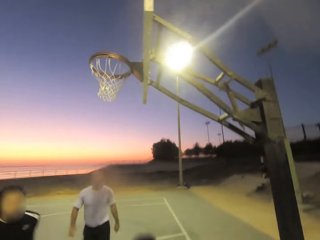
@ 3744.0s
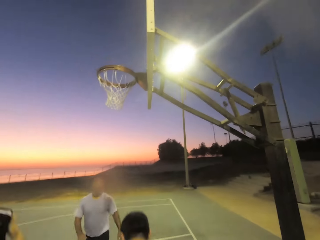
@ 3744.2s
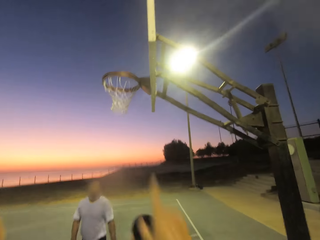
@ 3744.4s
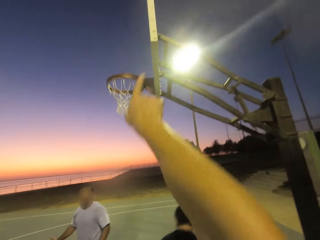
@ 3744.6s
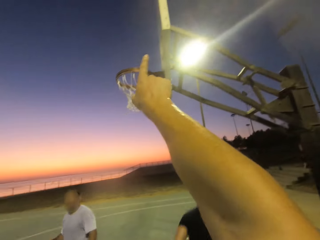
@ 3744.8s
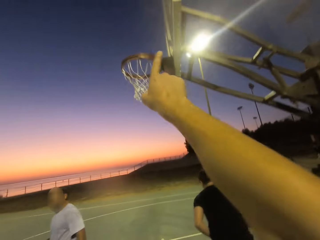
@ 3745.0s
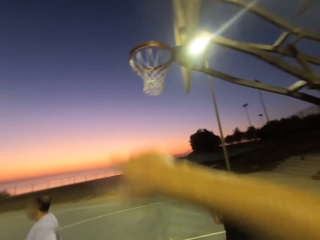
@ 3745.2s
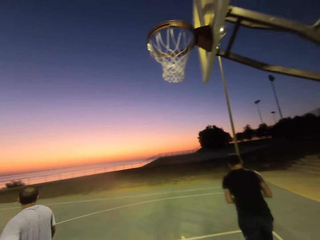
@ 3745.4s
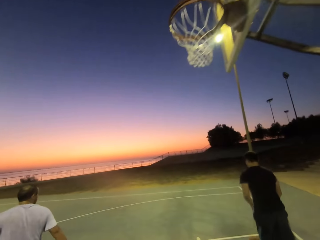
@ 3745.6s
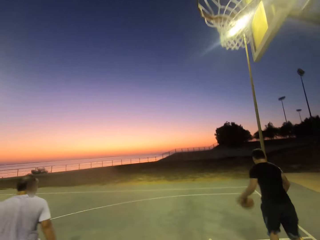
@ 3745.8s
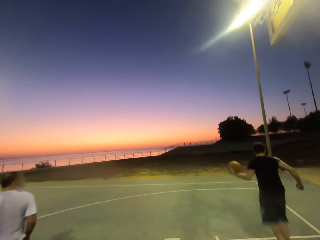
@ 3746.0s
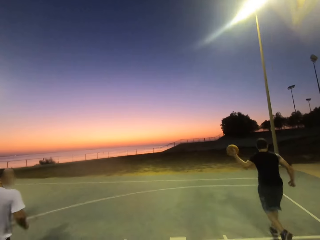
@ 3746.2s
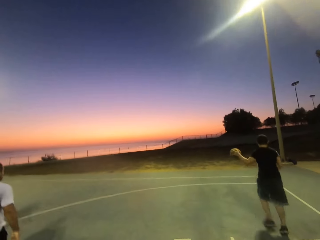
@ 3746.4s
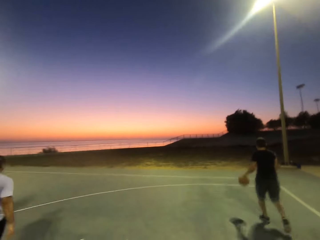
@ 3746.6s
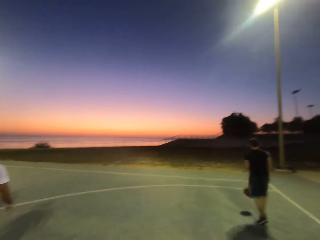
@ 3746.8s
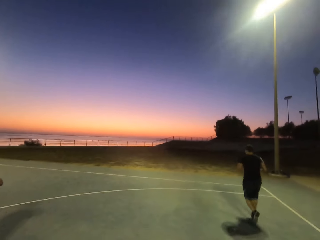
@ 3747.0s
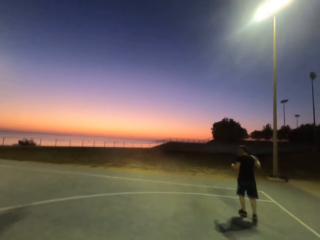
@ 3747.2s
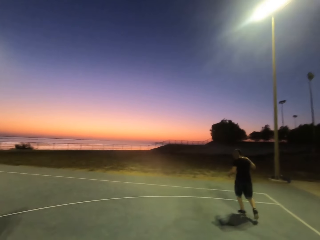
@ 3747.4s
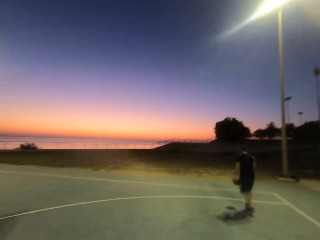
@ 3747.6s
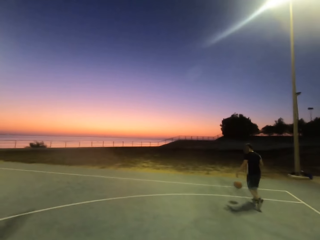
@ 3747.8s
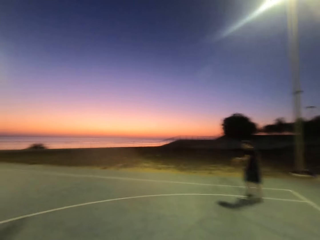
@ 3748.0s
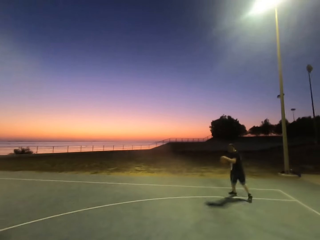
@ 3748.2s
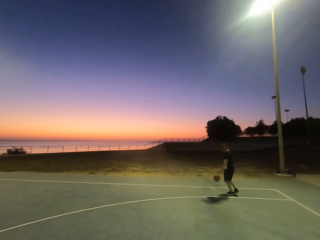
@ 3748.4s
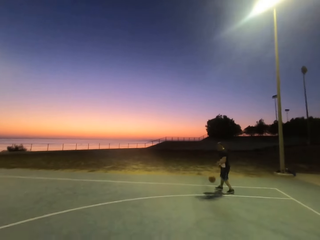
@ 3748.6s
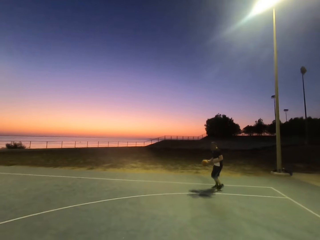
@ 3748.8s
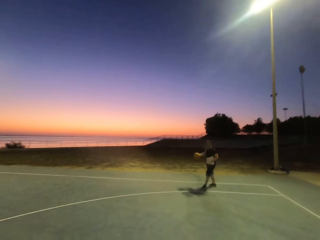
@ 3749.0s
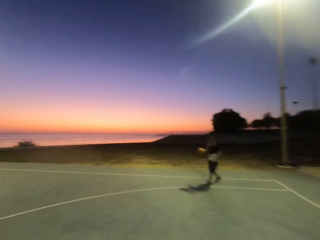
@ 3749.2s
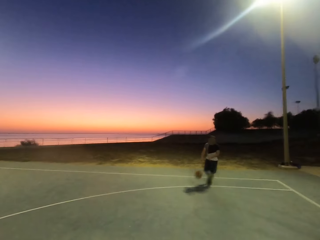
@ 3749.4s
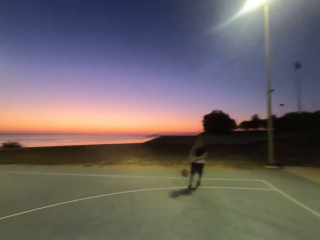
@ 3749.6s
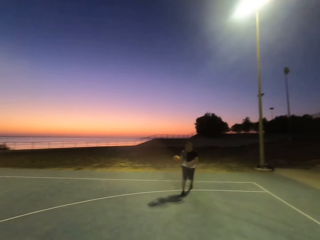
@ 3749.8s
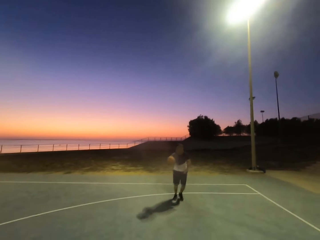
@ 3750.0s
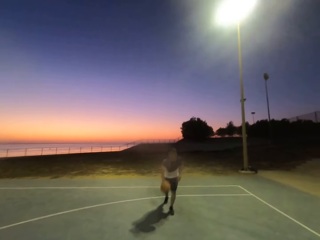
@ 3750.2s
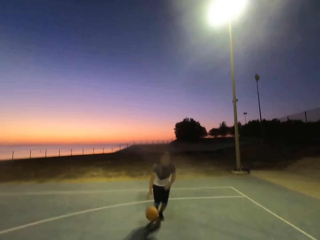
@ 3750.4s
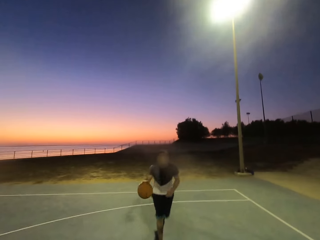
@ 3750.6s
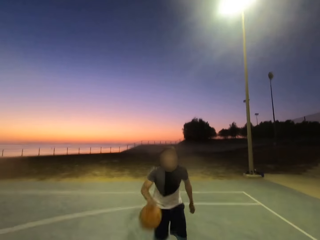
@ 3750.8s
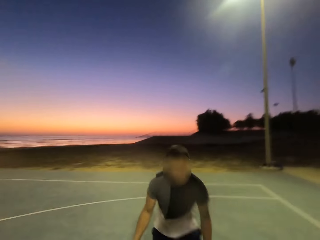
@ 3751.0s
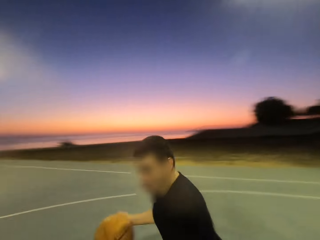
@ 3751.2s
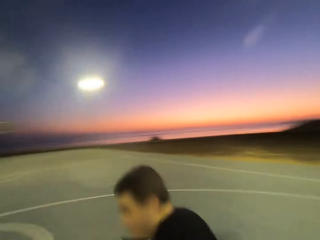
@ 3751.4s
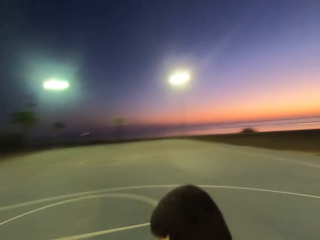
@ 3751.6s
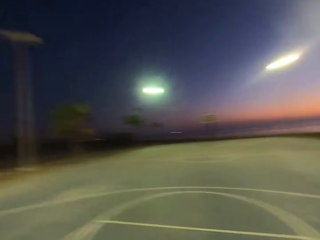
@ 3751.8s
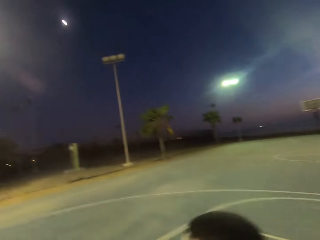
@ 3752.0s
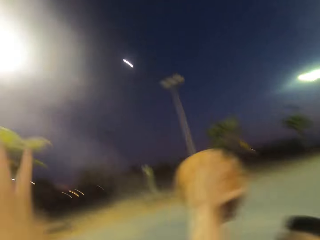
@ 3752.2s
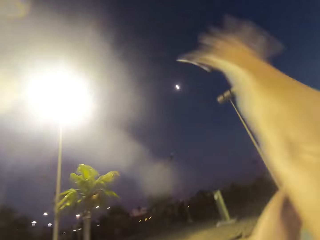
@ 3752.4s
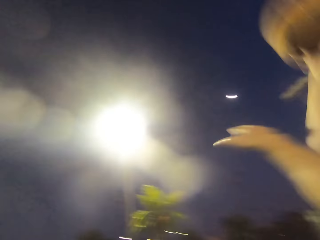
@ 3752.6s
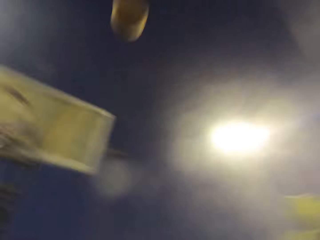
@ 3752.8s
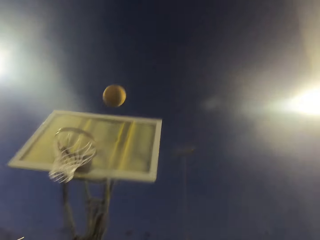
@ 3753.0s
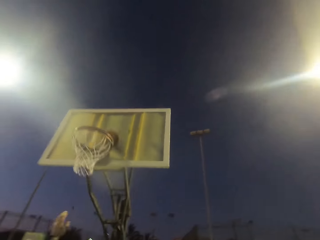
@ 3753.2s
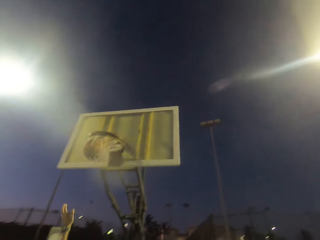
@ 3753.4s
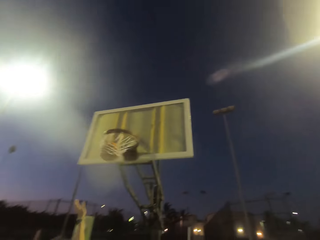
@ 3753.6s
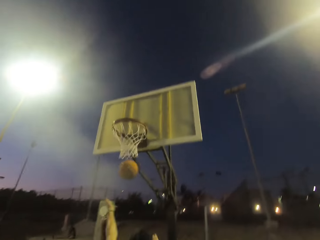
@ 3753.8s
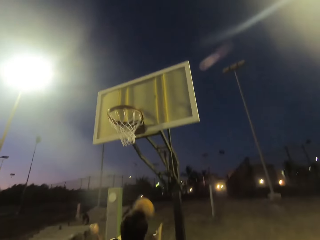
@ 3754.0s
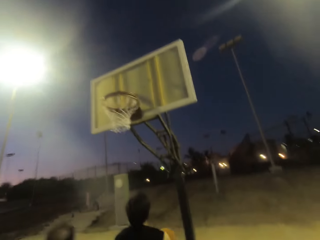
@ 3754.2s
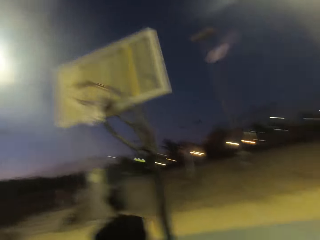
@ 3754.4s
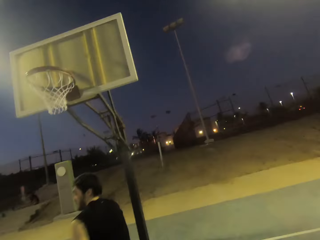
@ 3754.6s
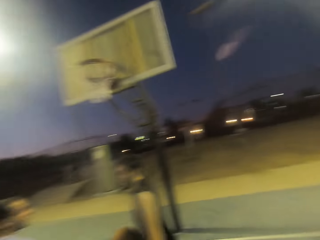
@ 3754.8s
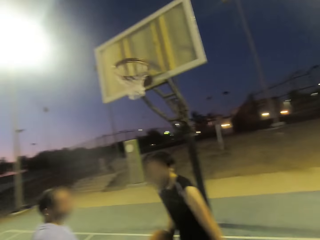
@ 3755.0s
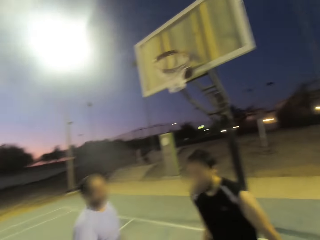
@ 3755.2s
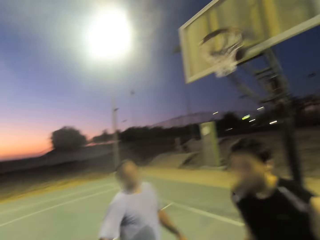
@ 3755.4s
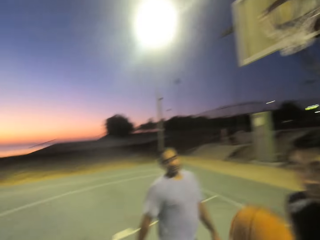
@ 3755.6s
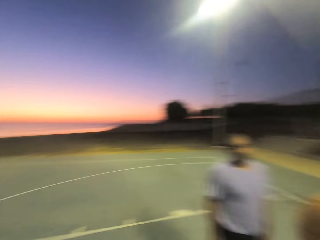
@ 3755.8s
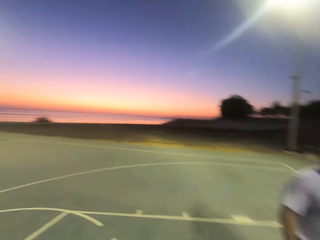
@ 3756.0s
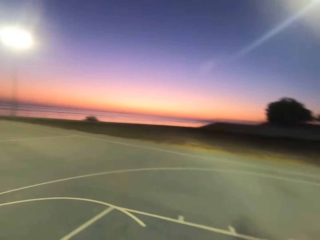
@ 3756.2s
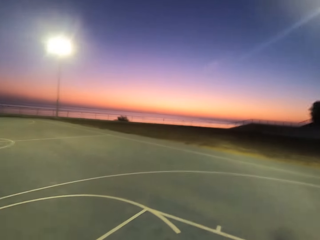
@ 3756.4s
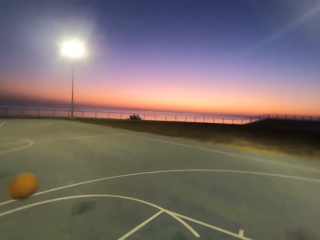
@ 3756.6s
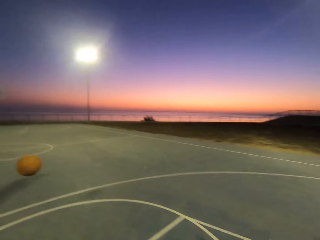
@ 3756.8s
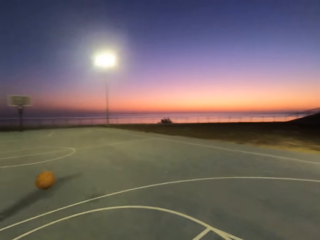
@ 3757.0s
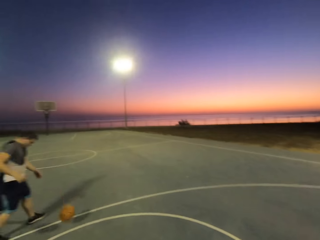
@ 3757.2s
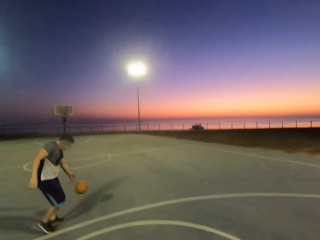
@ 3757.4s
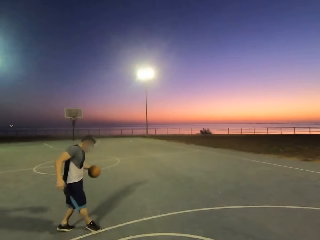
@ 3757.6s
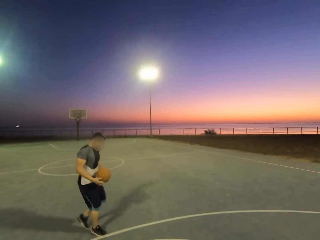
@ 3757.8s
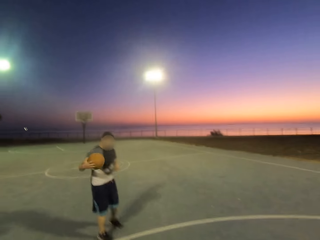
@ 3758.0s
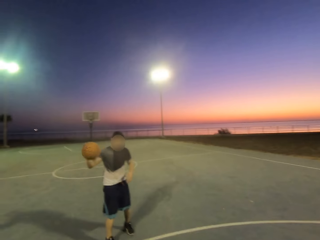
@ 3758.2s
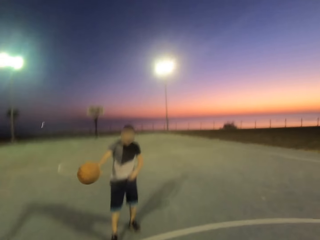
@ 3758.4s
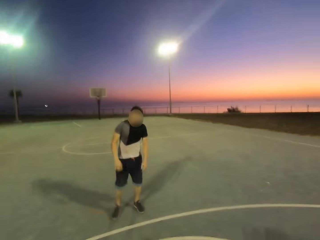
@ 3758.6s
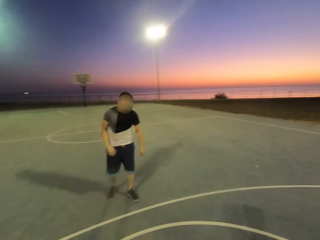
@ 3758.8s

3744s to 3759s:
A man holds the ball. The camera wearer points. The man dribbles the ball. The man throws the ball into the net. The camera wearer holds the ball. Another man picks up the ball and throws the ball. The camera wearer throws the ball to a third man. The third man picks up the ball and throws the ball to the camera wearer.

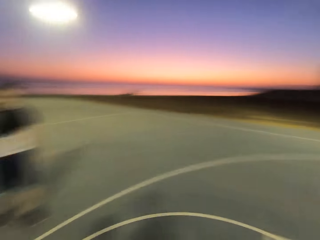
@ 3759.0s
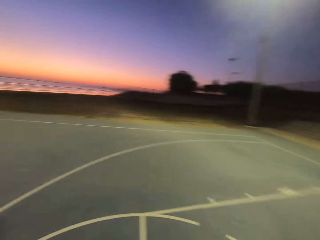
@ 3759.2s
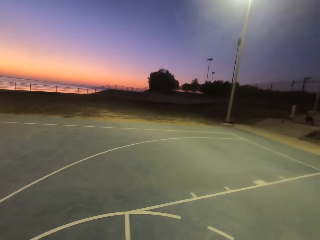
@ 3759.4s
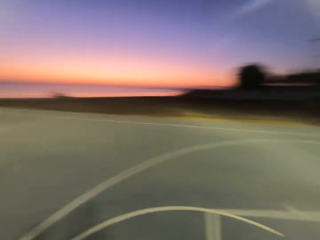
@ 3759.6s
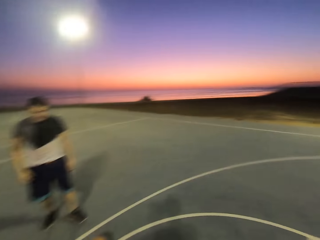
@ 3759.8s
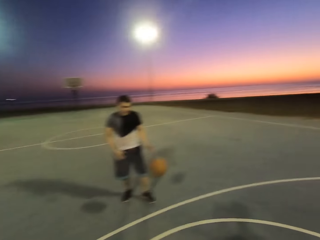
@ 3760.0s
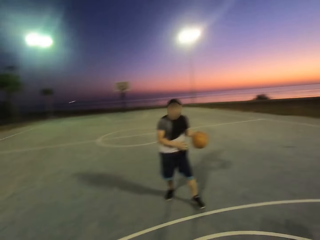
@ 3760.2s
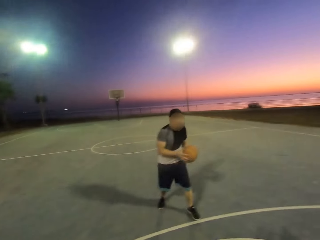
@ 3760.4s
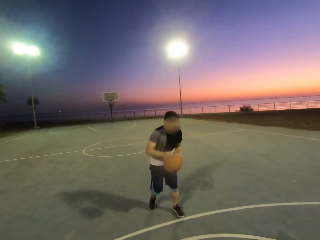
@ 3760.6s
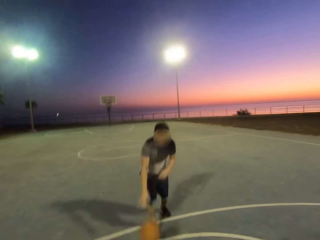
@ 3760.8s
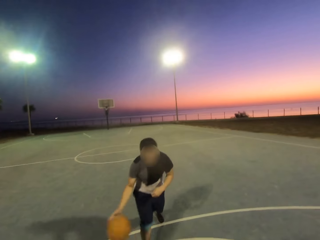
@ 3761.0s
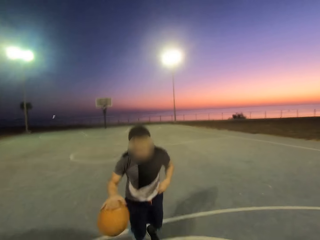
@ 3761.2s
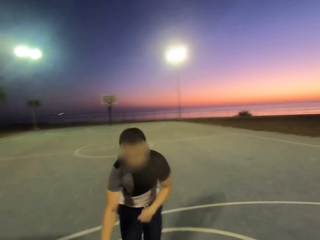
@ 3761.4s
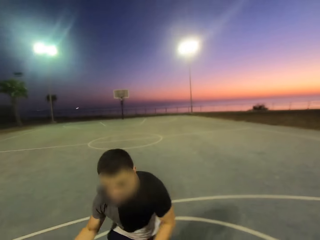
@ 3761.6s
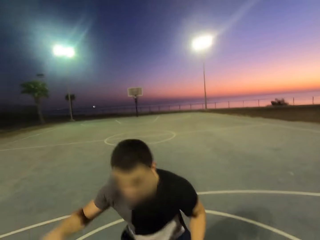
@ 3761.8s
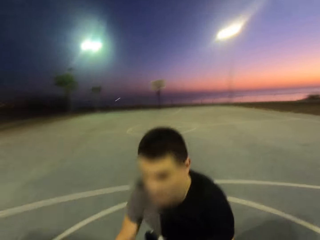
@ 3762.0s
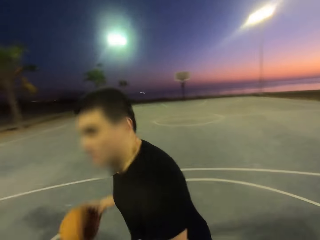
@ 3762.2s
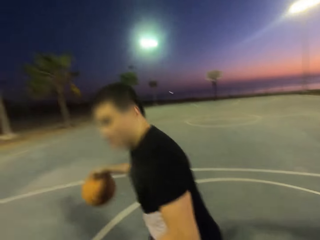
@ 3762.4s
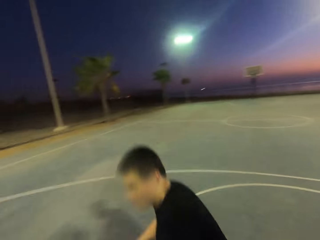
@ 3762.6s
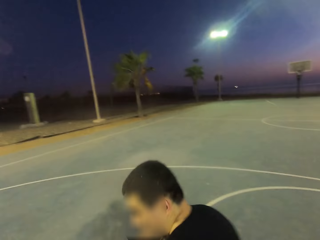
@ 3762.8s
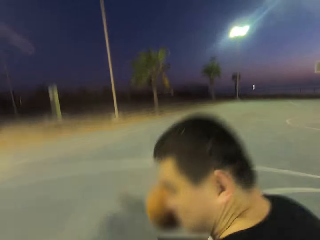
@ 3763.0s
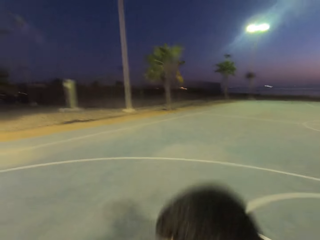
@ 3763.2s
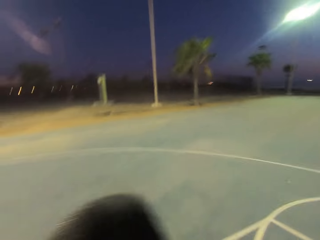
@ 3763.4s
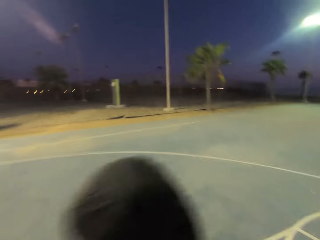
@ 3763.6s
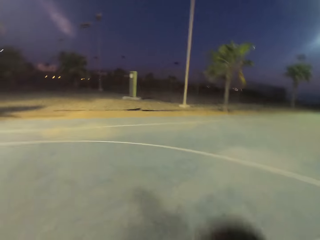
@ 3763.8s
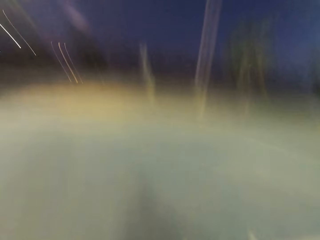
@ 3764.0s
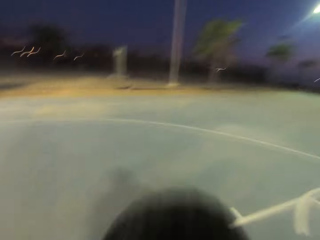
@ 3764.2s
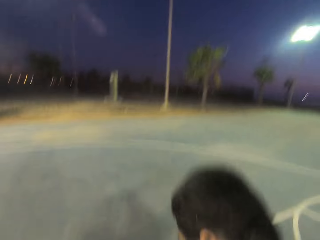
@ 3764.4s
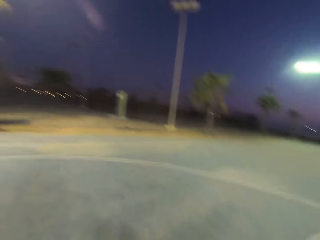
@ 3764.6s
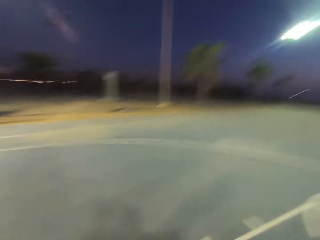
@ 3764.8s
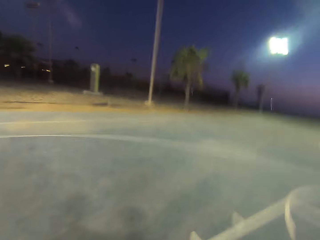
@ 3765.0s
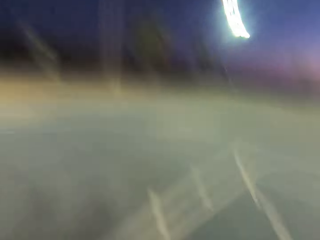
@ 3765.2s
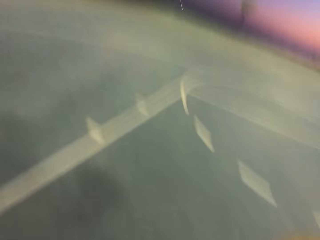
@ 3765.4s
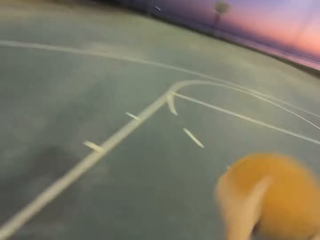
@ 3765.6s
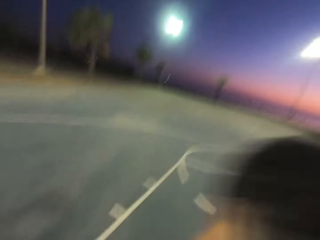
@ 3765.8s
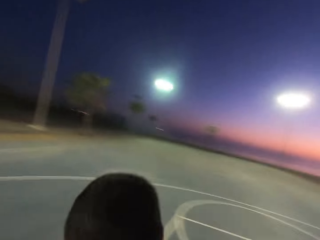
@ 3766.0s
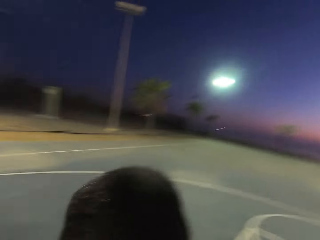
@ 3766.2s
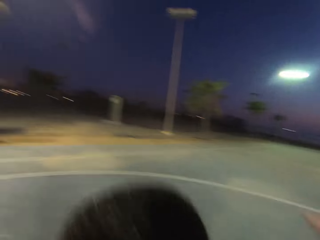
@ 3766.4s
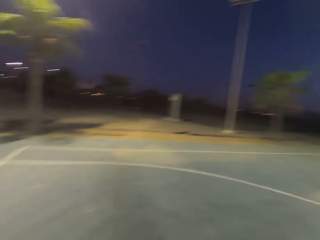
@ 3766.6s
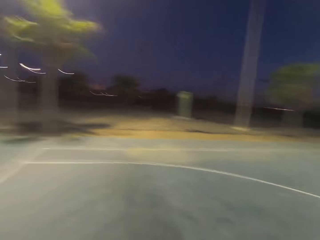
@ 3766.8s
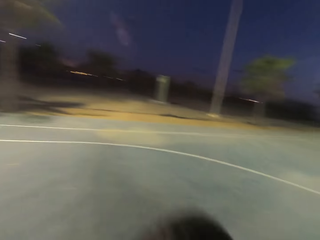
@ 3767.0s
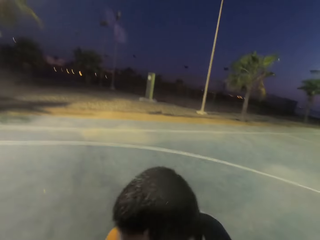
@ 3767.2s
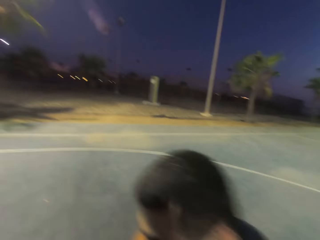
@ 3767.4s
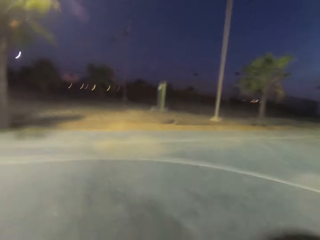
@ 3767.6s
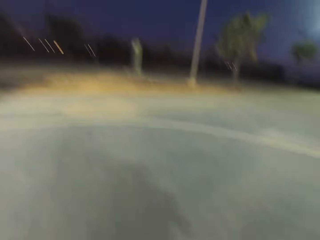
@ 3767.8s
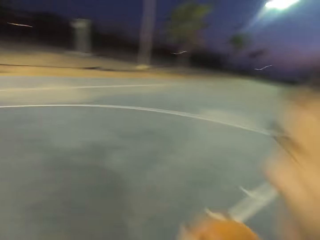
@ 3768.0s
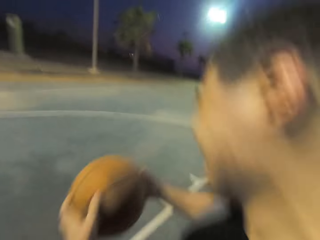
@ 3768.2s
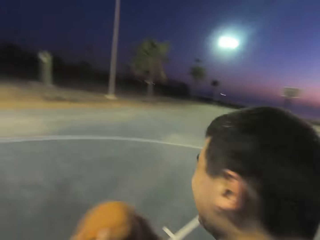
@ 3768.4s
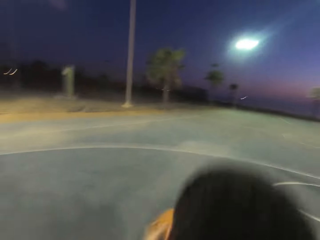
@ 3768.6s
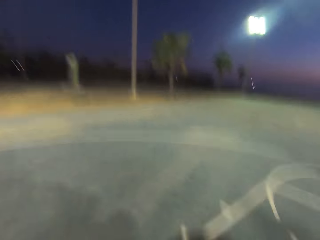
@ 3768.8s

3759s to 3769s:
The camera wearer throws the ball to a man. The man picks up the ball. The man dribbles the ball.
